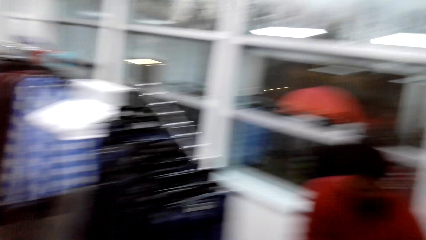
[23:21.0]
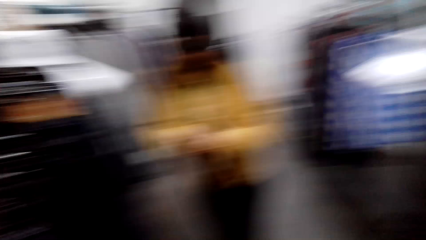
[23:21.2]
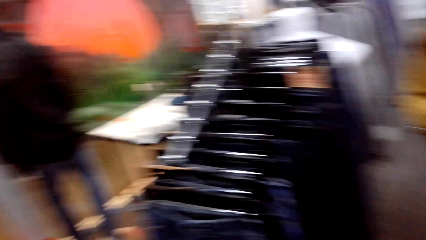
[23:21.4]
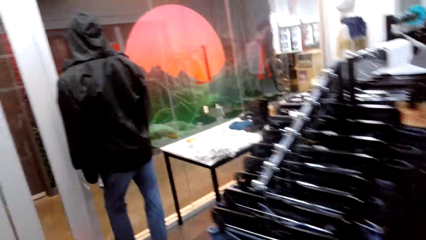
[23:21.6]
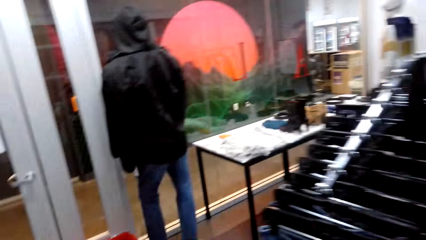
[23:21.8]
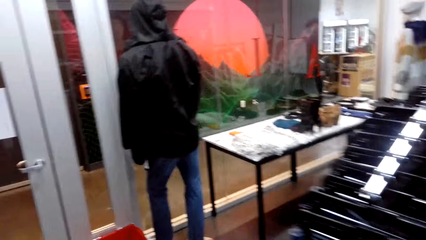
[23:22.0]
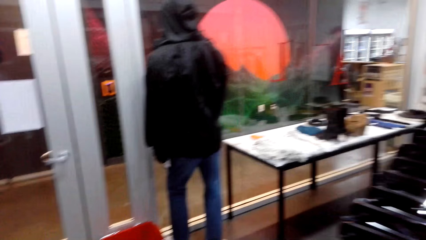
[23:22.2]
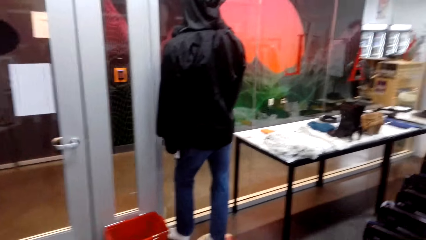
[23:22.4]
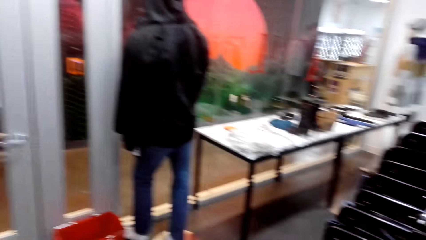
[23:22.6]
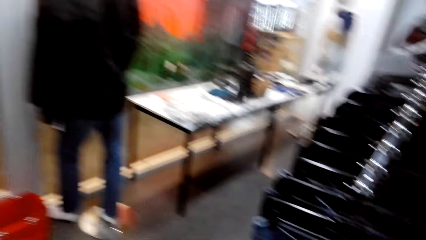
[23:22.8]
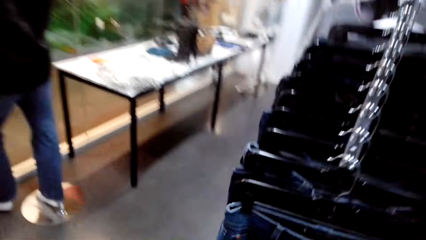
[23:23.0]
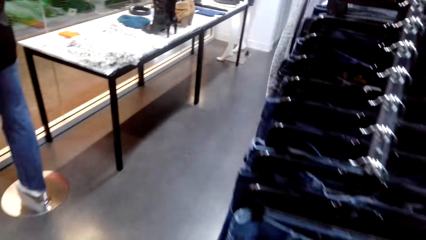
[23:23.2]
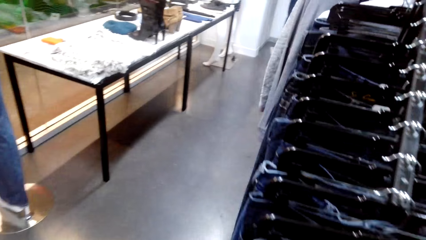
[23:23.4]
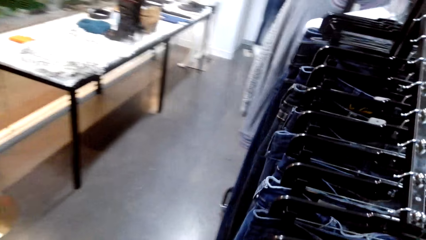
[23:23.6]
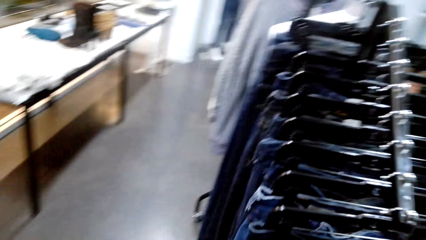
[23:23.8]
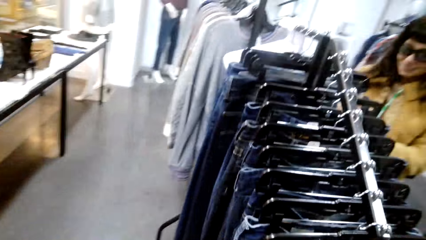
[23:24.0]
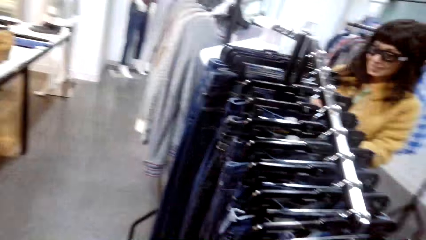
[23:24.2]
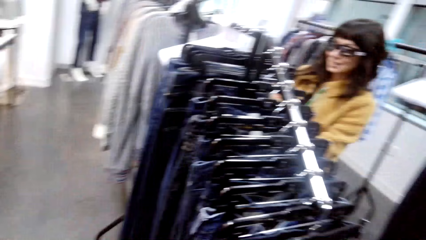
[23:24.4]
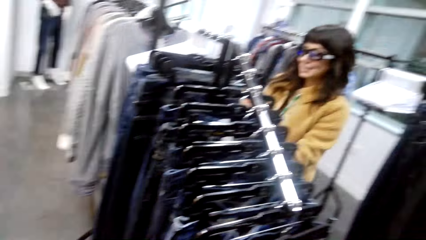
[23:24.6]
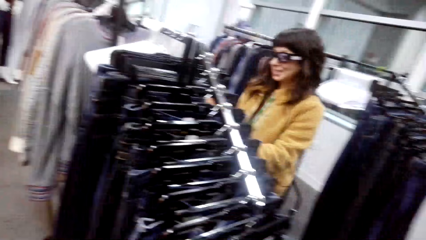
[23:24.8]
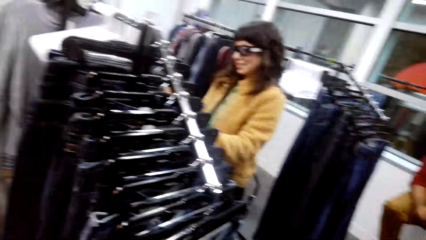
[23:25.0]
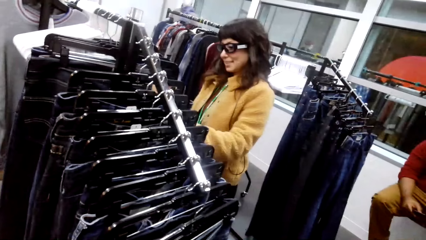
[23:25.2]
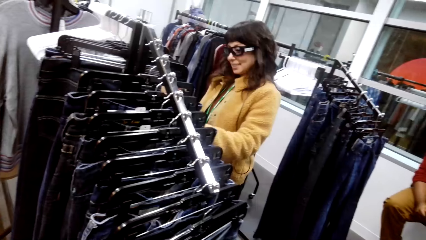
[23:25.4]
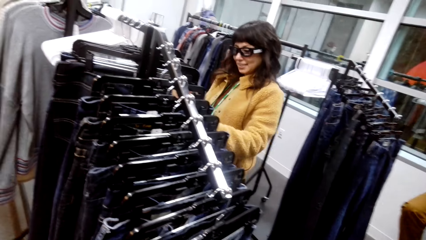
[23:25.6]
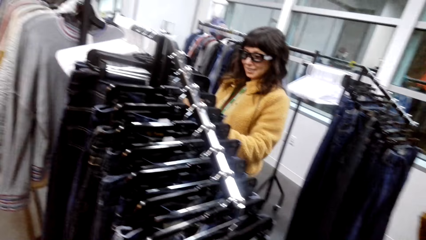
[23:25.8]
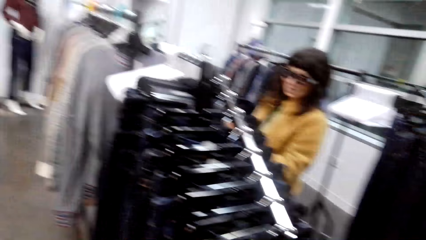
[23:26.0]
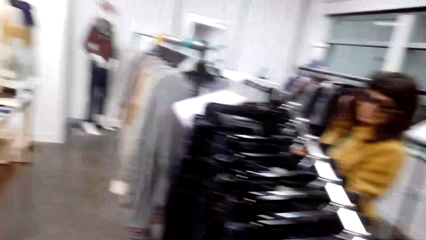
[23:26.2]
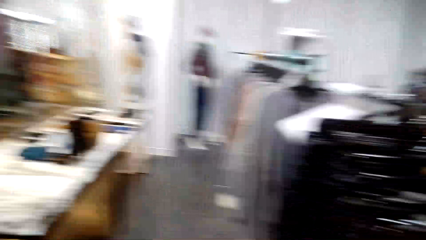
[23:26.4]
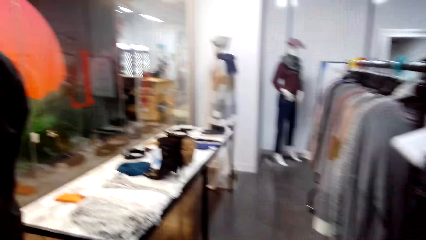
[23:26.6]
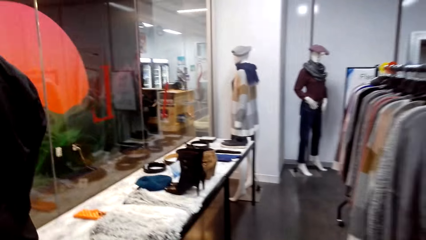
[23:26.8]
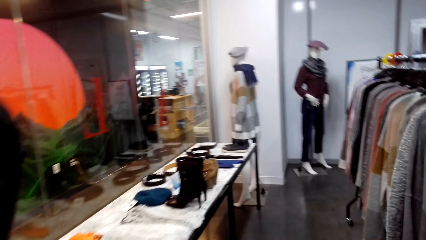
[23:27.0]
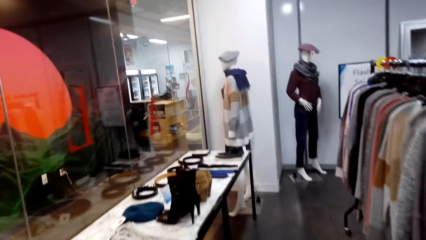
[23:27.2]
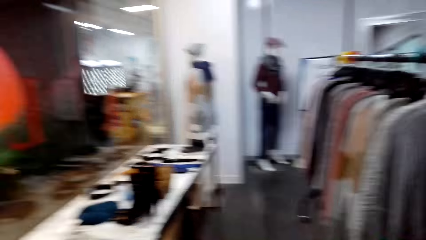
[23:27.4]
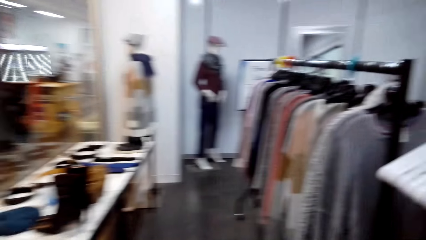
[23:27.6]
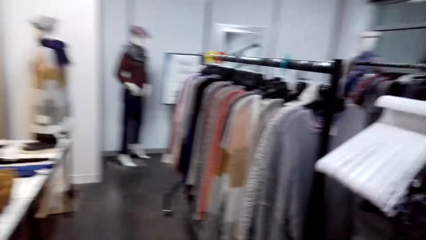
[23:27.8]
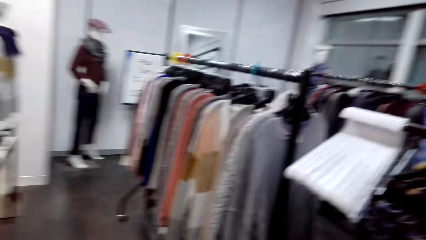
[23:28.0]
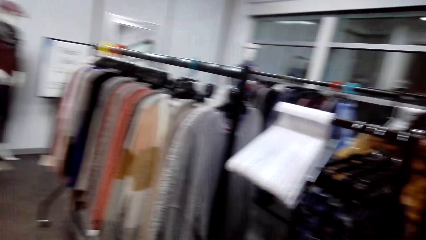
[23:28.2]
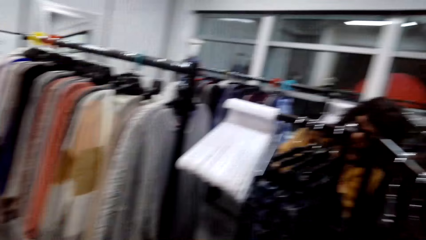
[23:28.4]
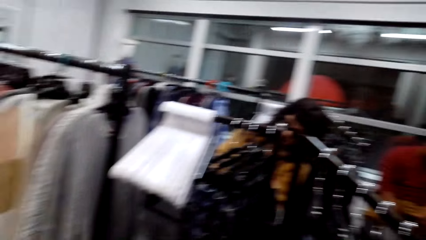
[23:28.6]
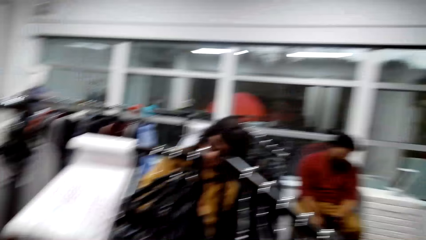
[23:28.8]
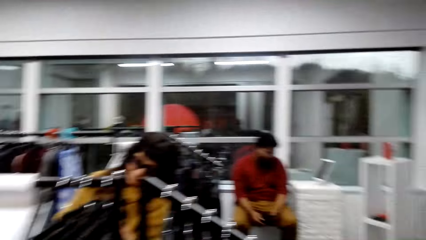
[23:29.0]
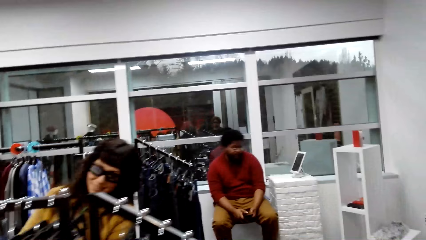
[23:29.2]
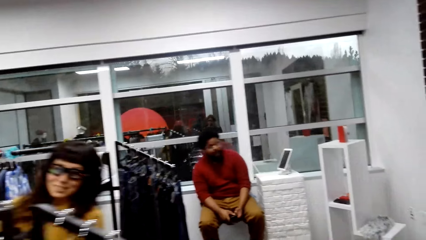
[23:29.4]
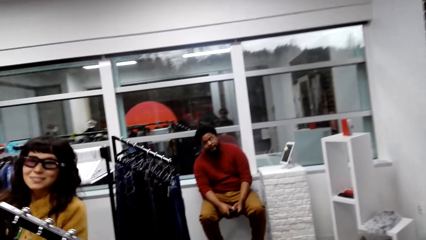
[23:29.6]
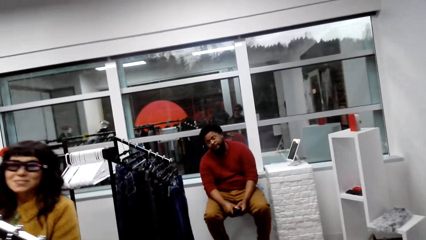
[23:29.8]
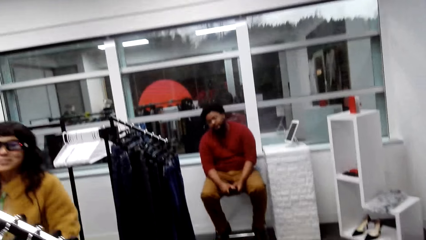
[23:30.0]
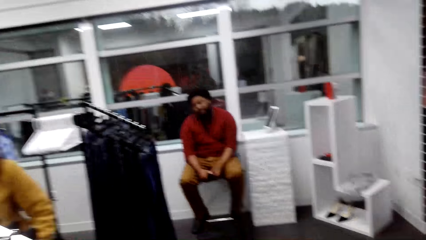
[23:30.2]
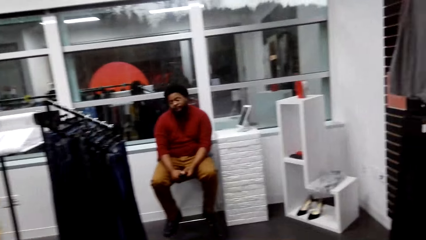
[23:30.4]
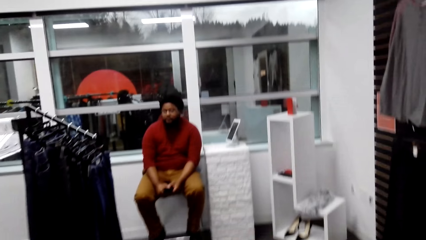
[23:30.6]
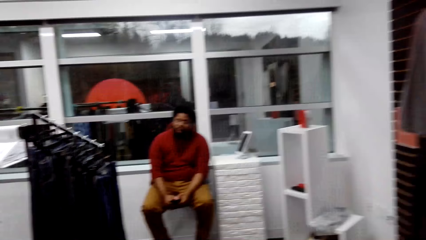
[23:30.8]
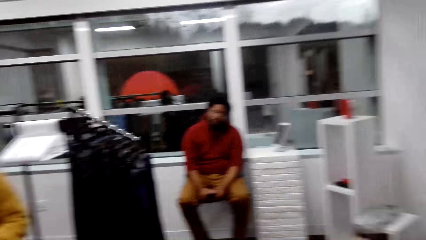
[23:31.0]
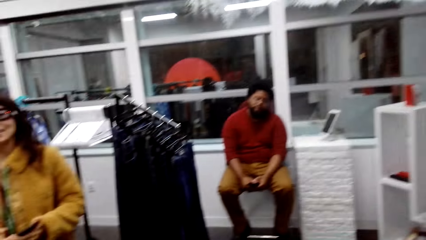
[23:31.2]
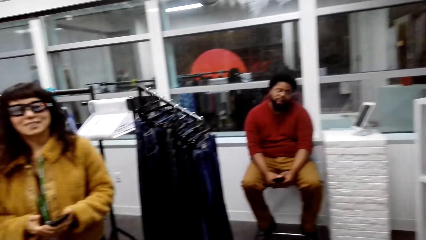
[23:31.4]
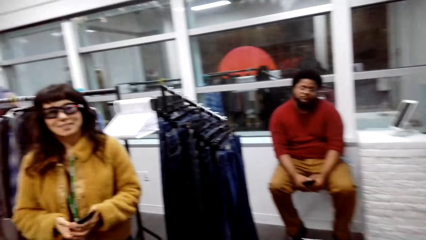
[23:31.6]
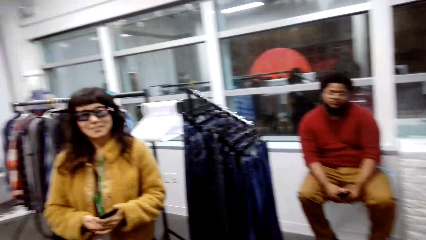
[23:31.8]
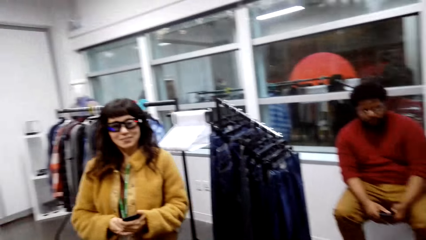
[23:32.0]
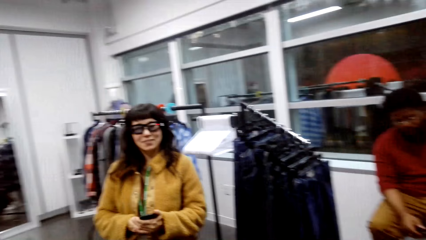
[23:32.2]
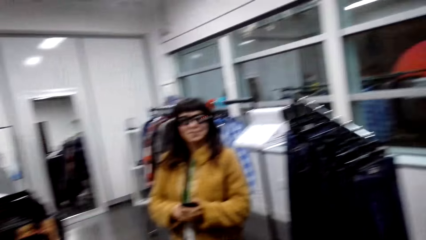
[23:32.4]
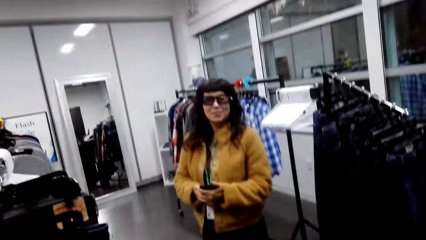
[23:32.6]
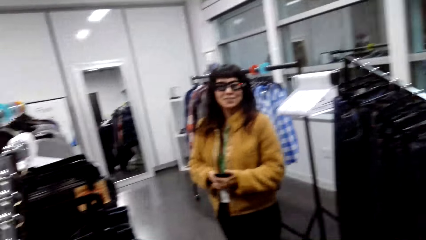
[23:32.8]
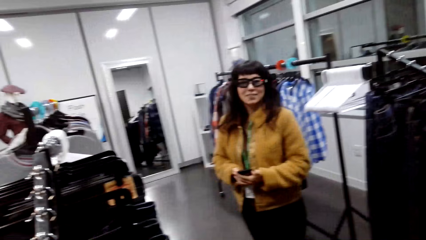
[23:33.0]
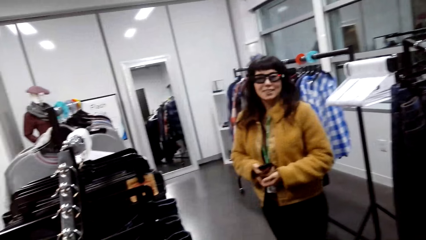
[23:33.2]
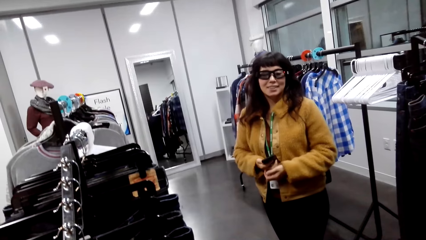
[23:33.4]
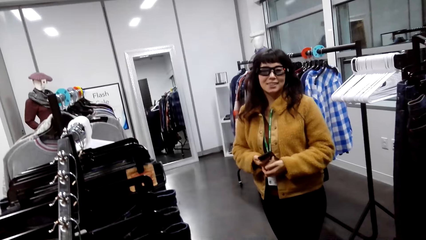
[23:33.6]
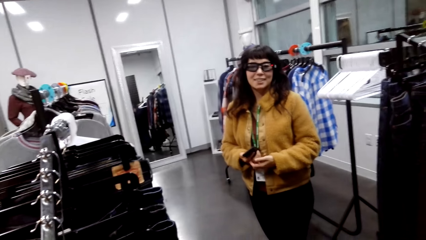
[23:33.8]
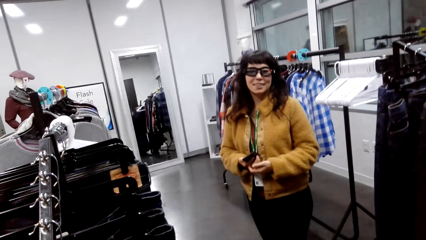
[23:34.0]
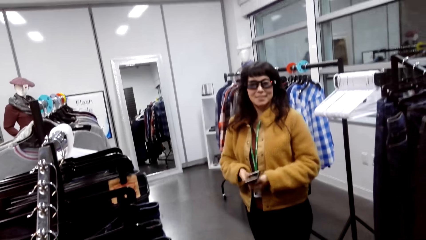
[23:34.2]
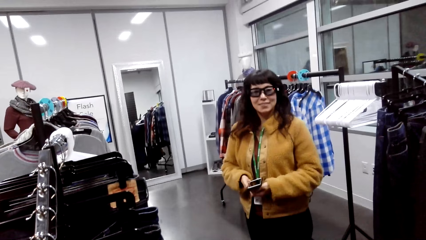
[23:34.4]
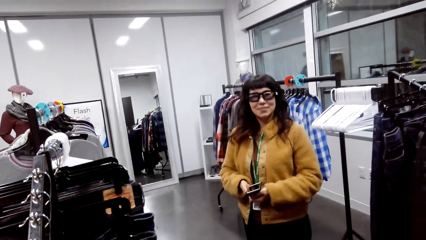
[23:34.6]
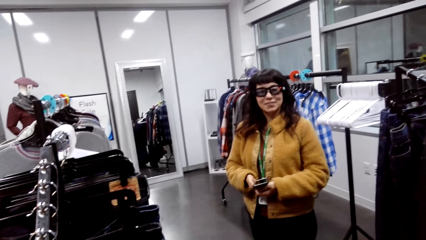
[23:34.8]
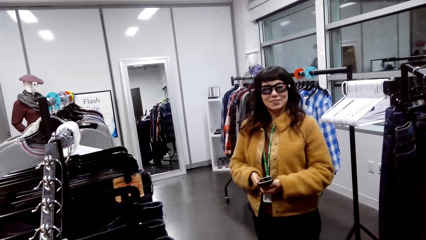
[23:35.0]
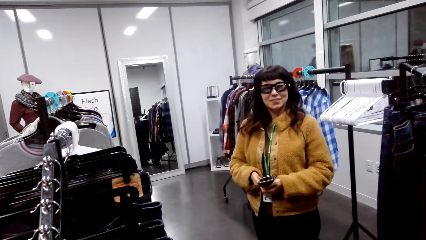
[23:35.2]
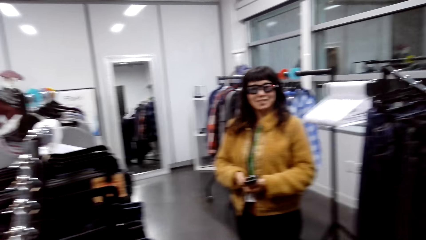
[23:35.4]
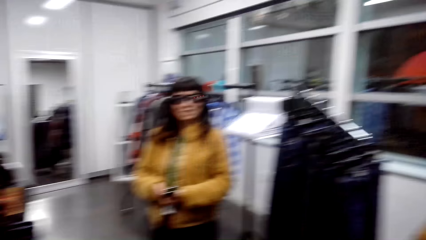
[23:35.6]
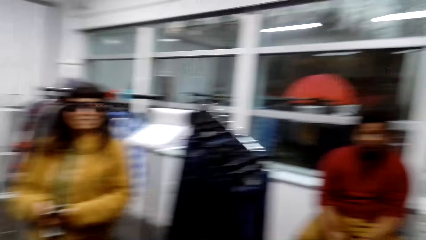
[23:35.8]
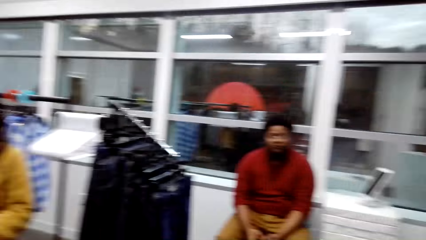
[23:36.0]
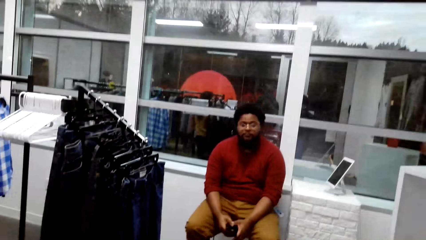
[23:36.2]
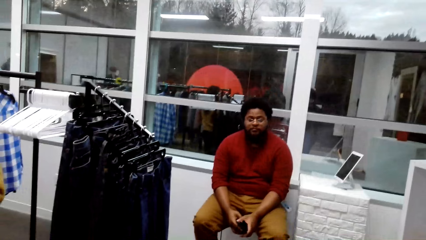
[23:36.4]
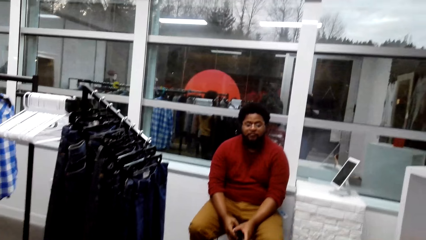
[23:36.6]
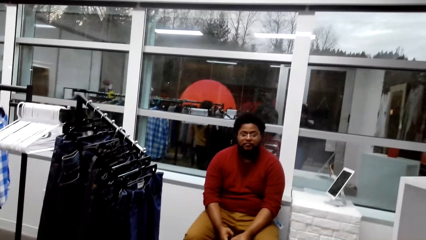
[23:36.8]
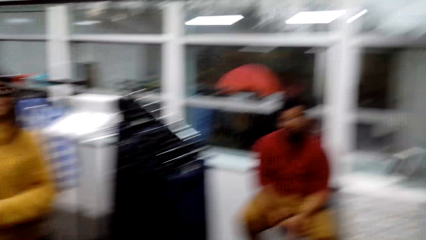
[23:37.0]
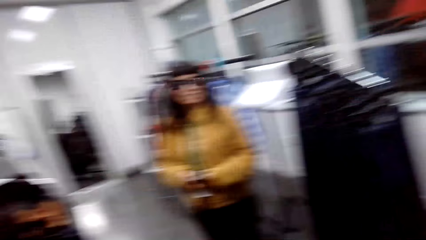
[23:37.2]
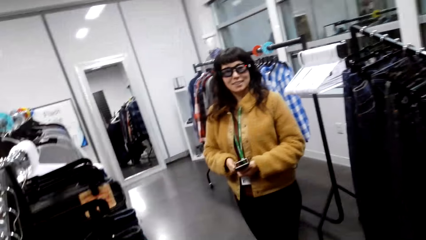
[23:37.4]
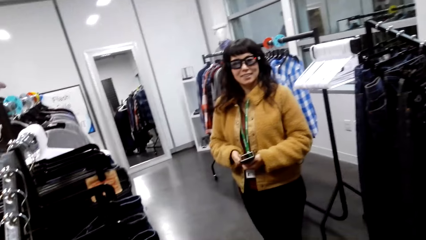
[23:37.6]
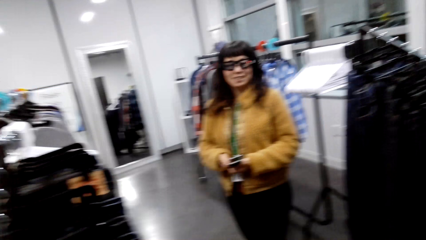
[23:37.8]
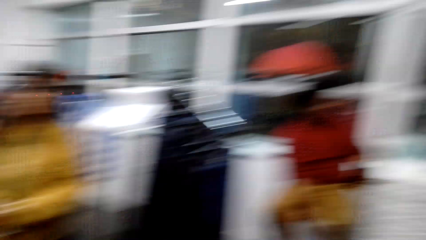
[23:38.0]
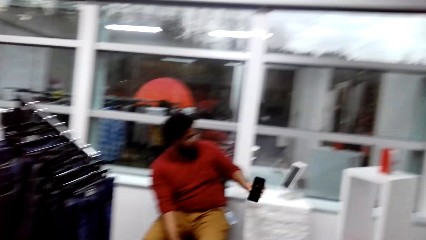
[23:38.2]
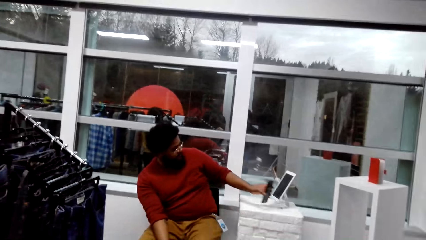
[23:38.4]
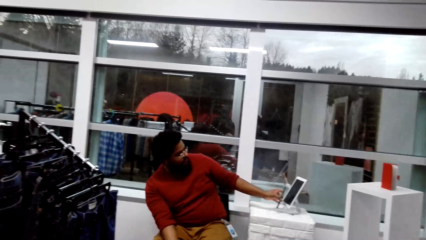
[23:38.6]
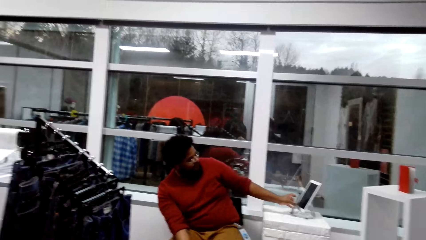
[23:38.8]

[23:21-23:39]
The camera wearer walks around the shop. They talk. They look around.
